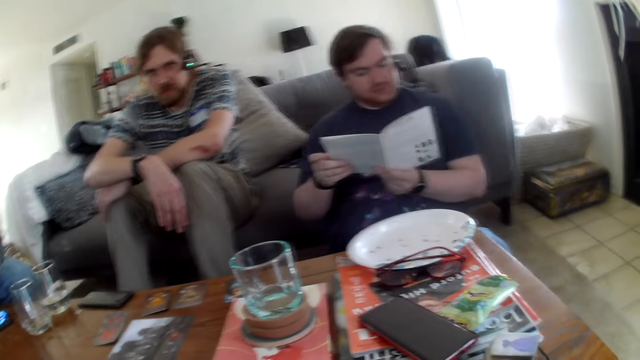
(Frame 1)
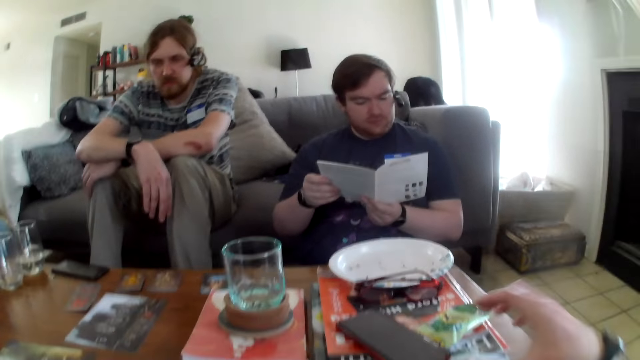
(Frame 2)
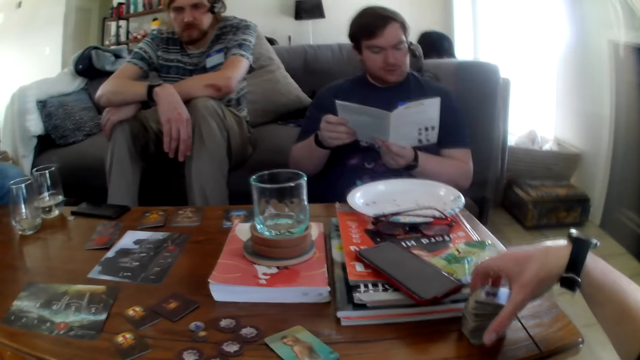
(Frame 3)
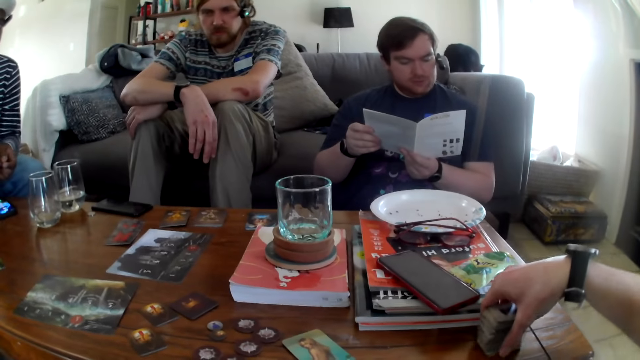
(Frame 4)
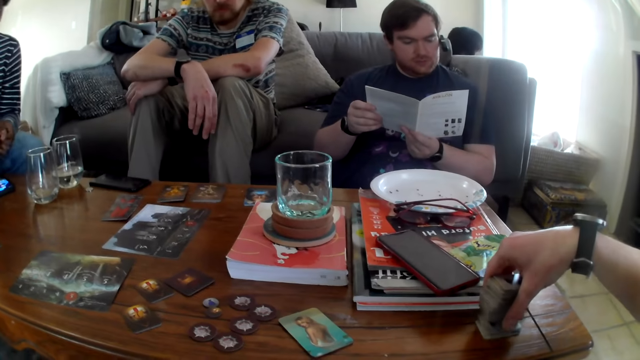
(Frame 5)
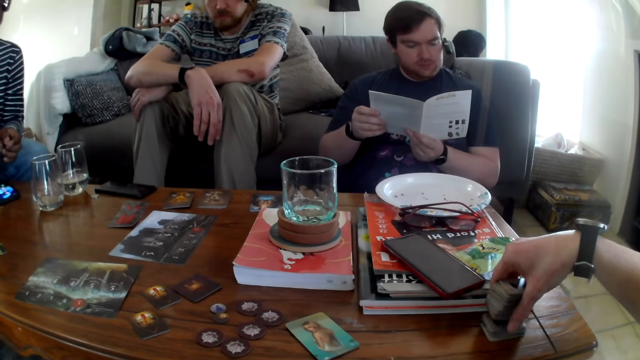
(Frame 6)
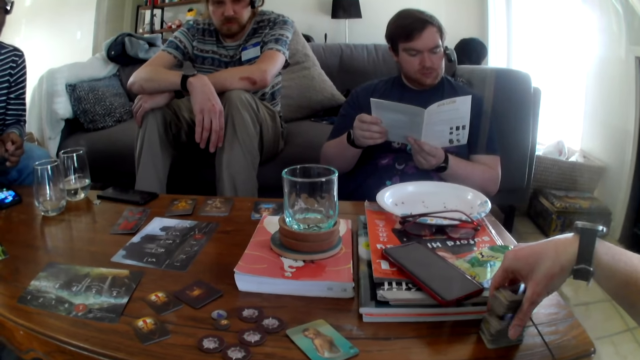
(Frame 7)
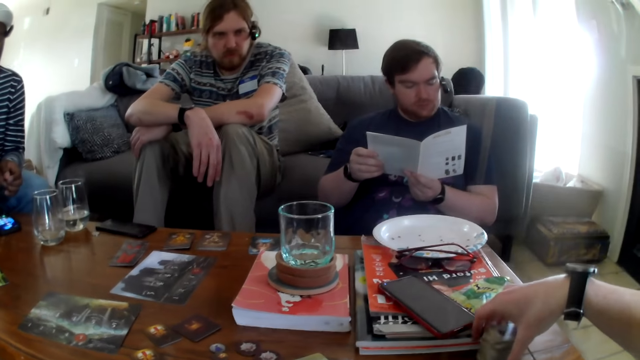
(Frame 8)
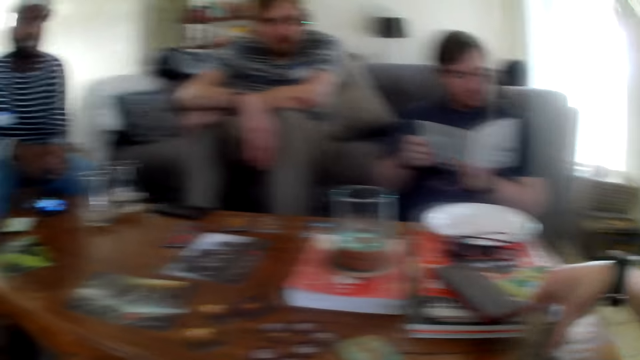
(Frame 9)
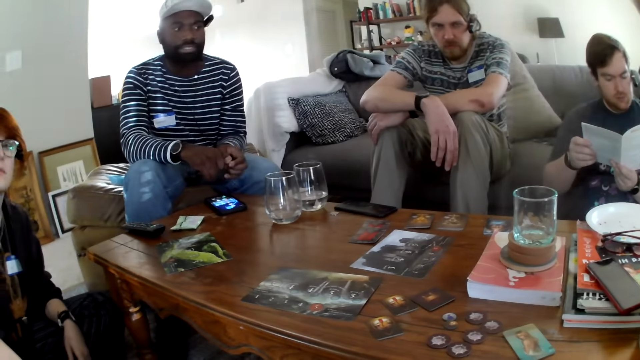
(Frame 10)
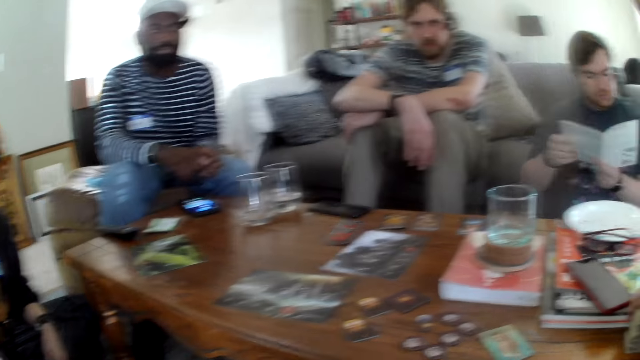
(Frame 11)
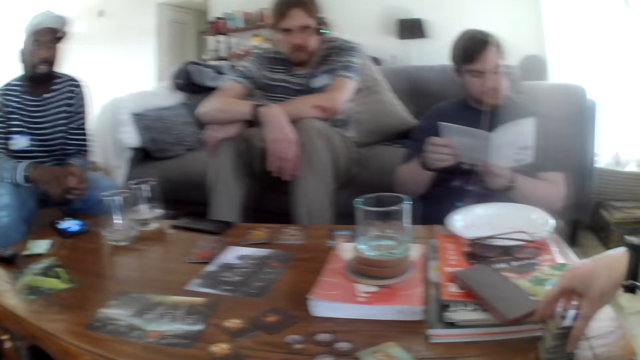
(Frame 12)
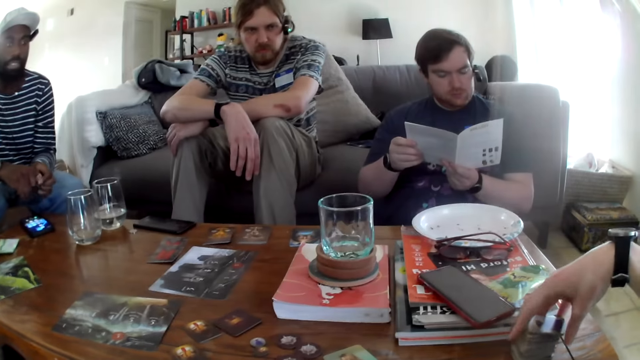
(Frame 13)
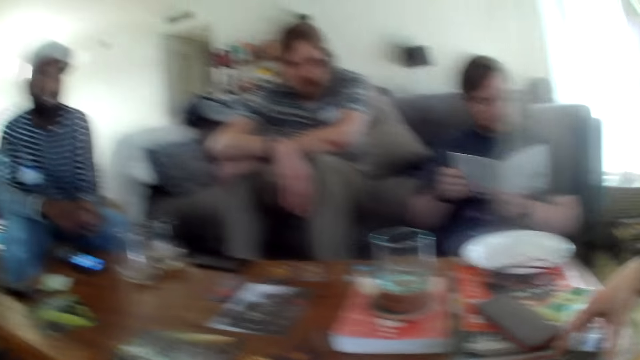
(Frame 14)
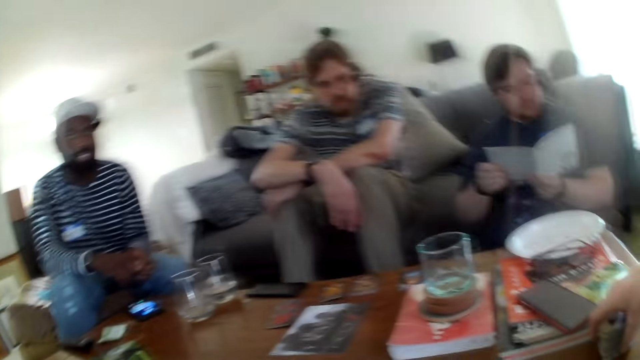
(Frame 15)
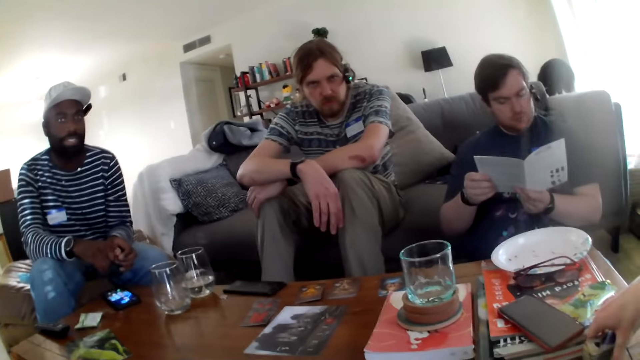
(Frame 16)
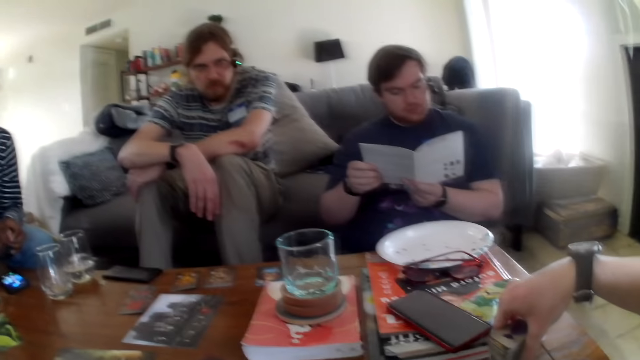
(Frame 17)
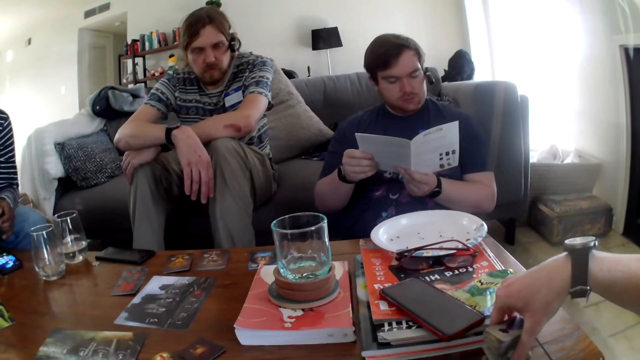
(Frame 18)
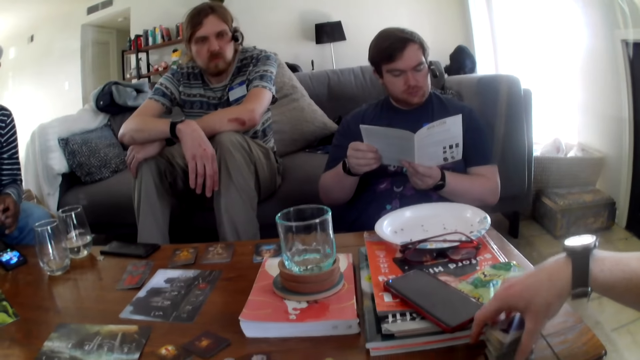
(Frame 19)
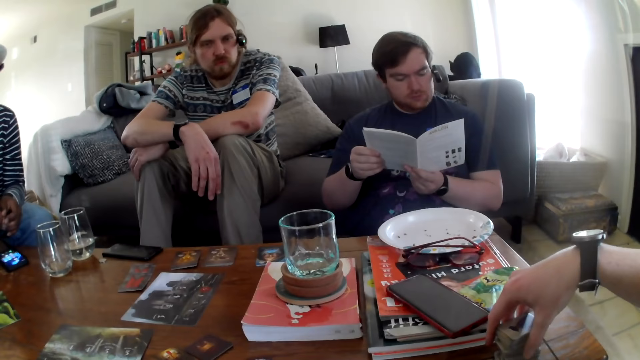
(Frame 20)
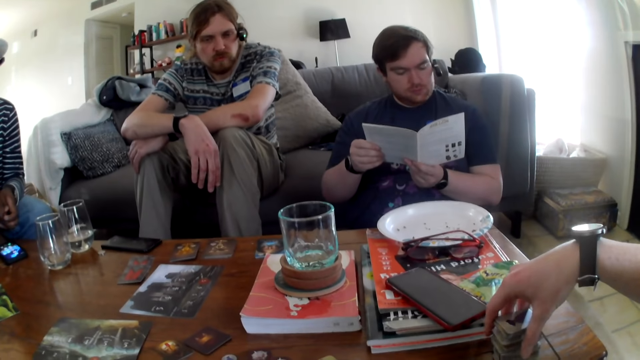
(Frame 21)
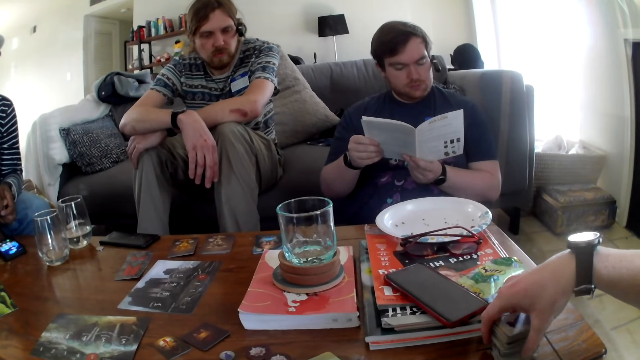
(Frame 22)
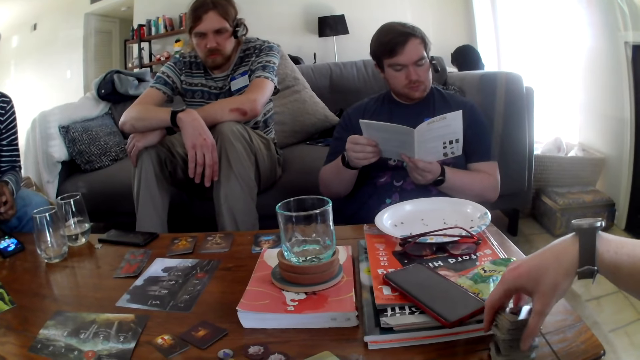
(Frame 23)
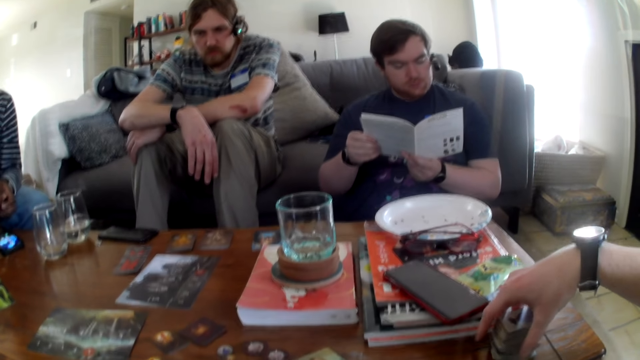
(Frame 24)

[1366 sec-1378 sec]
The camera wearer speaks. They pick the card game. They move the cards on the table. They speak.

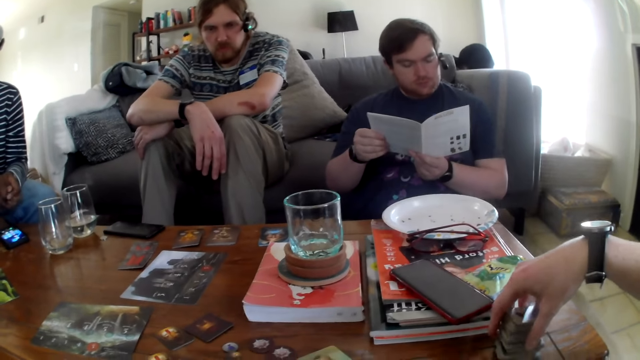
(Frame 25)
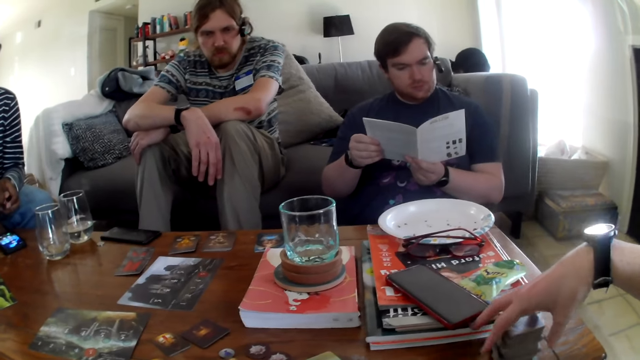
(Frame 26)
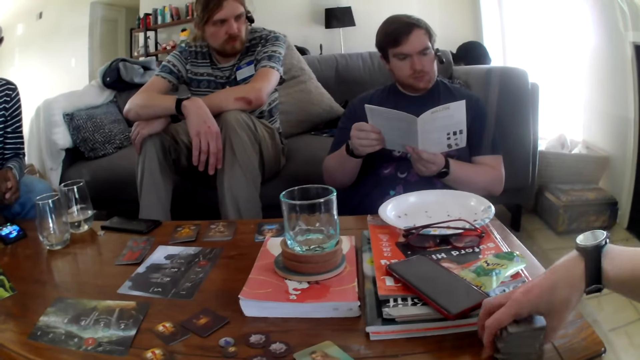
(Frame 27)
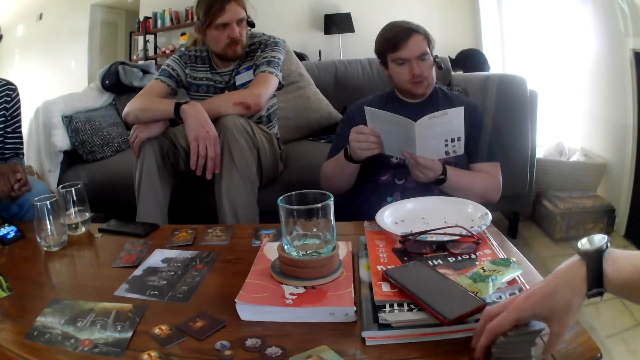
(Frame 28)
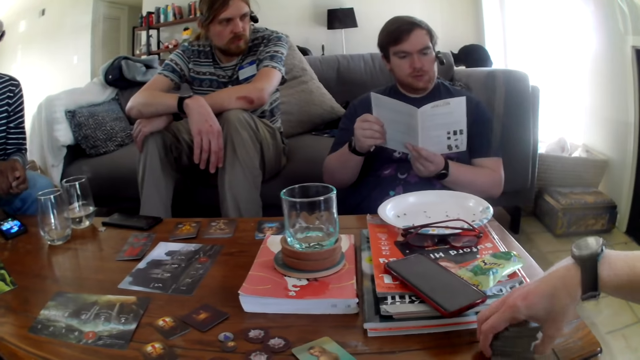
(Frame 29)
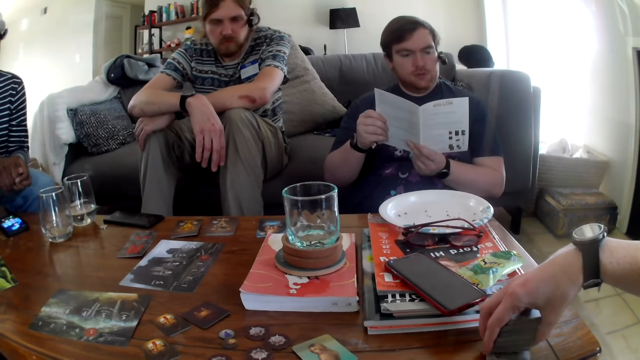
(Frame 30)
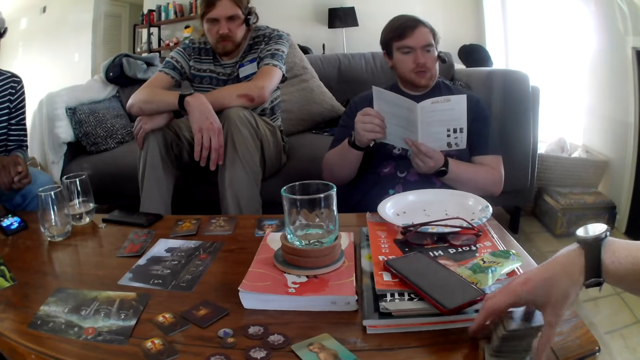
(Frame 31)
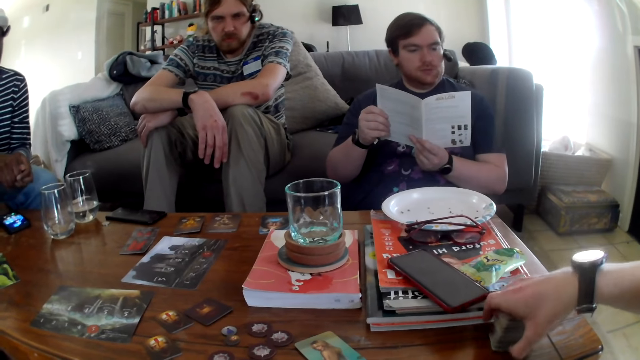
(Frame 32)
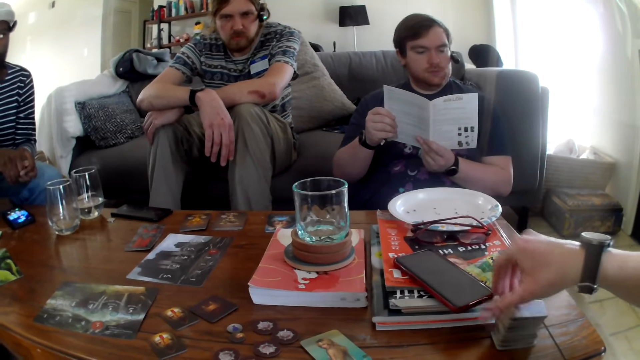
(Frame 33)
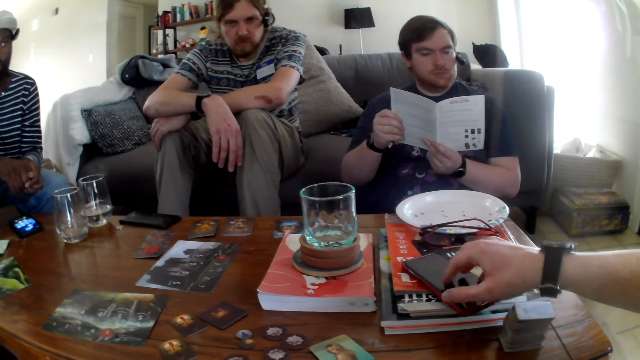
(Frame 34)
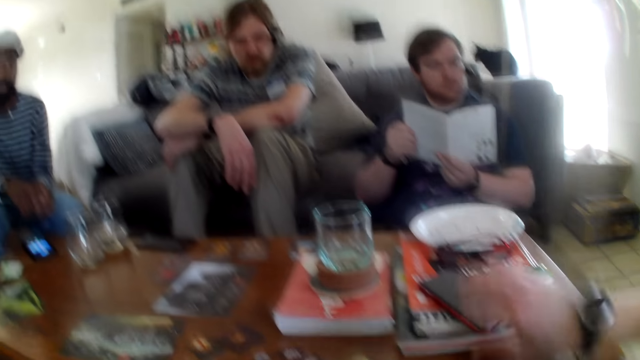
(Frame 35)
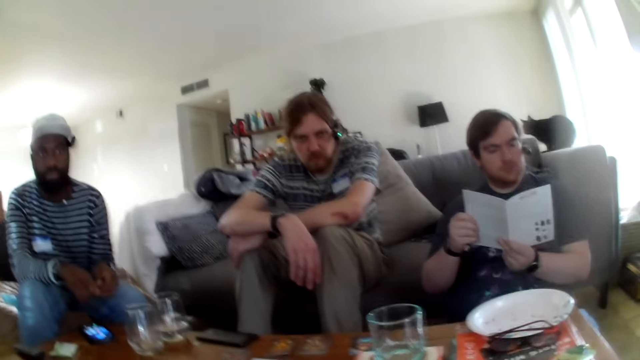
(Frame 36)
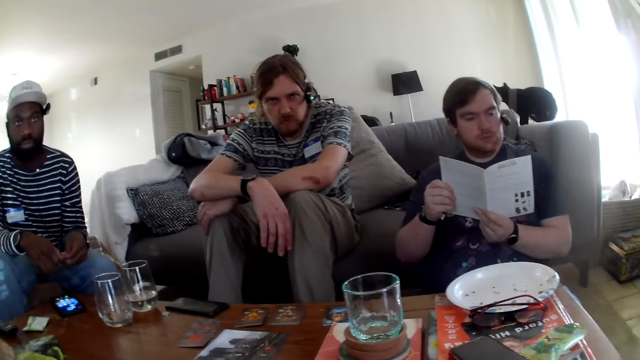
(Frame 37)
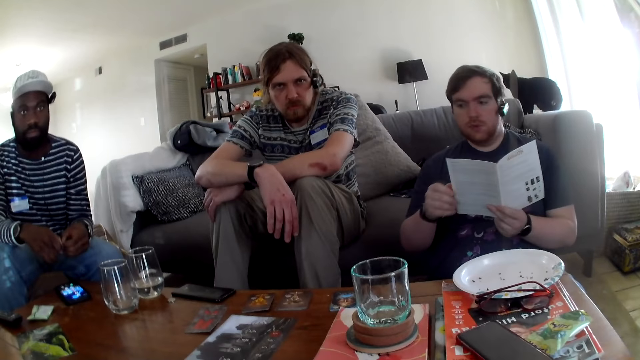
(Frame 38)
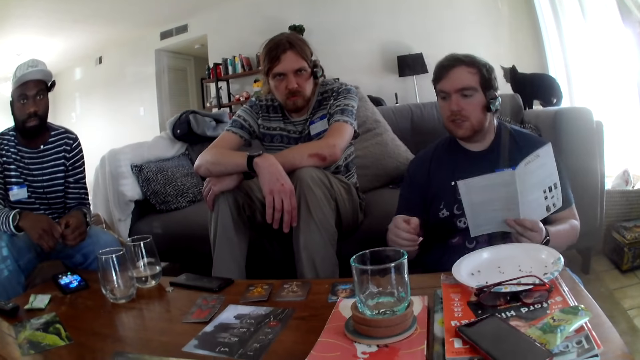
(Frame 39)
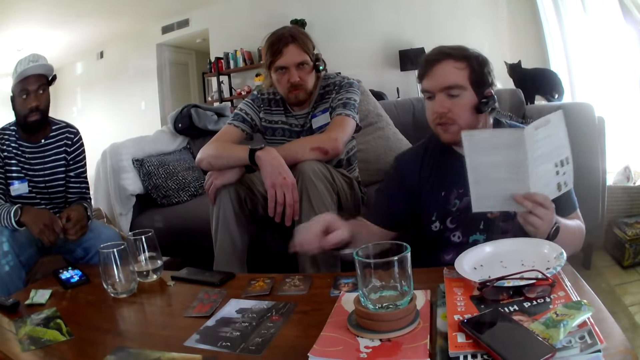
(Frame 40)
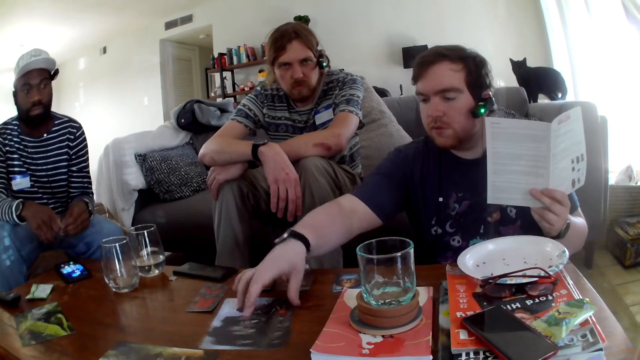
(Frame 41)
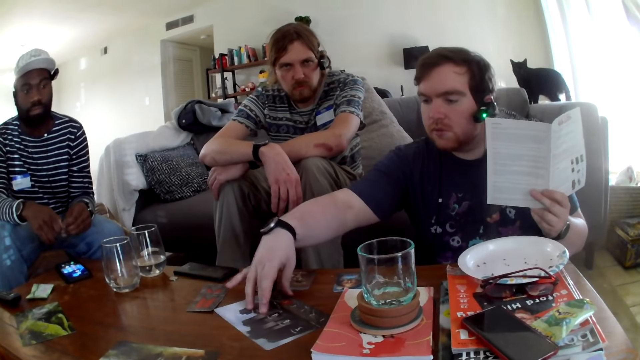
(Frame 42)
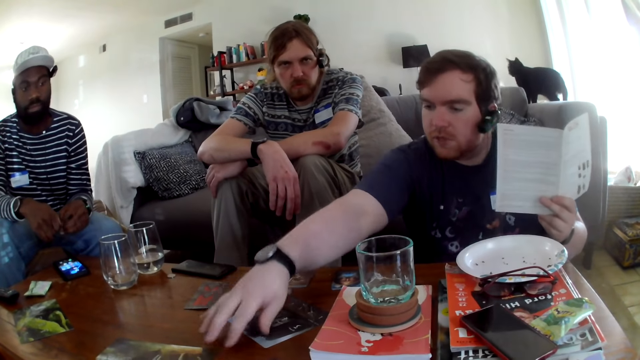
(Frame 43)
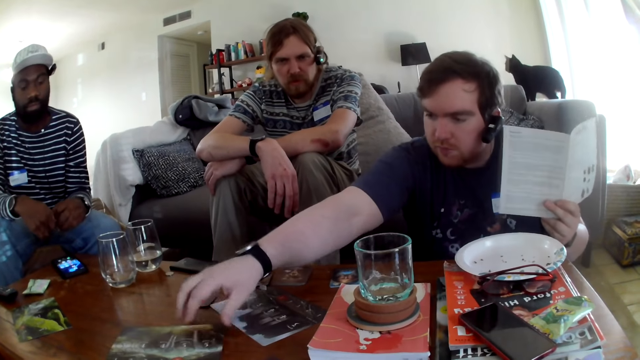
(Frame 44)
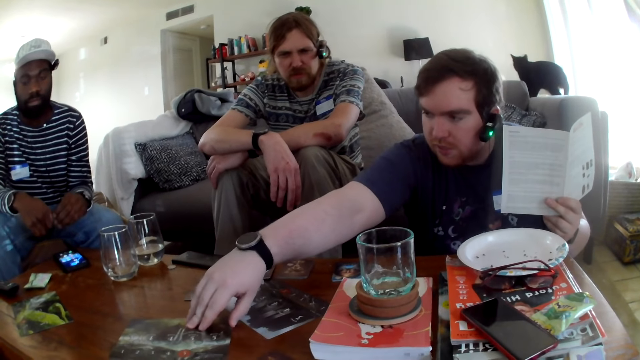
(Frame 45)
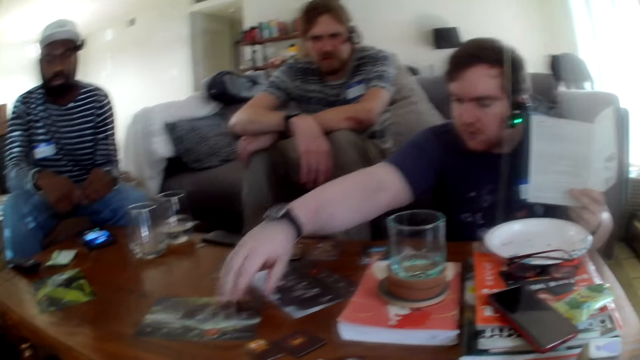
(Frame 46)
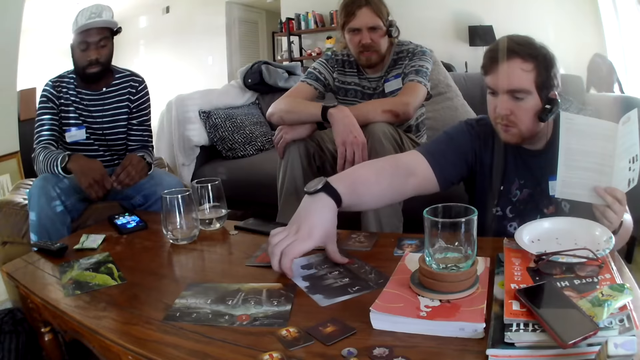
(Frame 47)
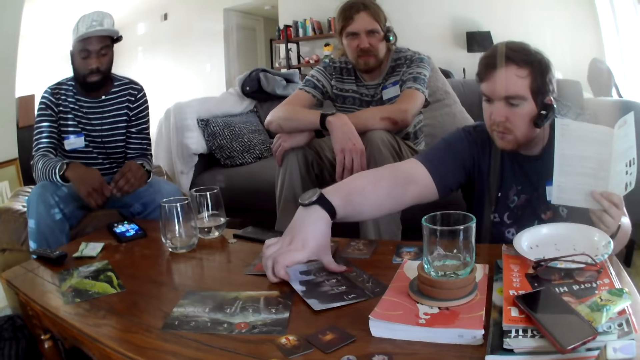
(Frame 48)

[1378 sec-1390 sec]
A man talks. The camera wearer talks. The man speaks and picks the card game. The man moves the paper on the table.
